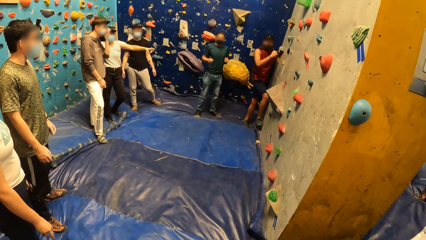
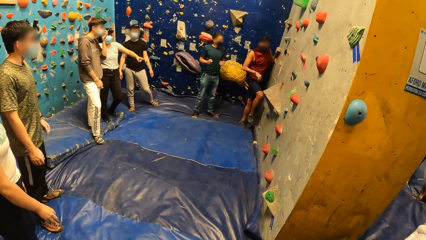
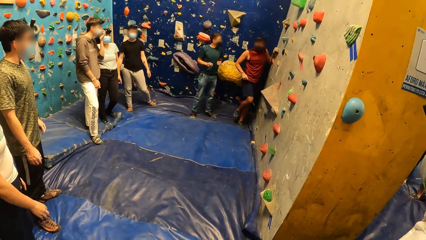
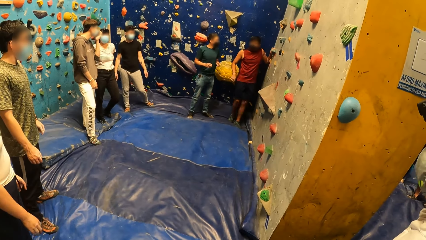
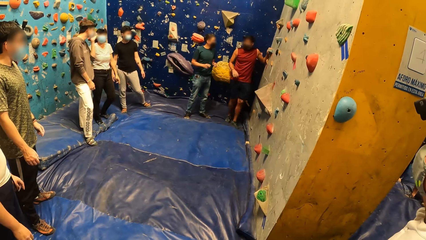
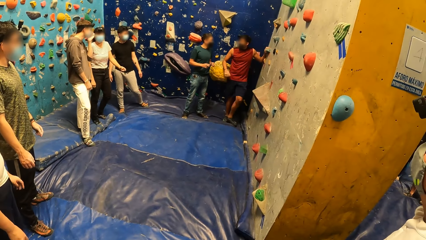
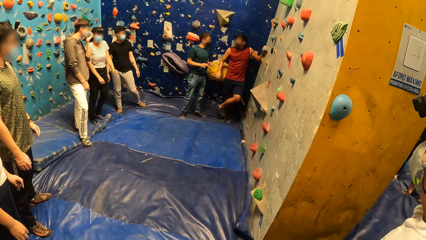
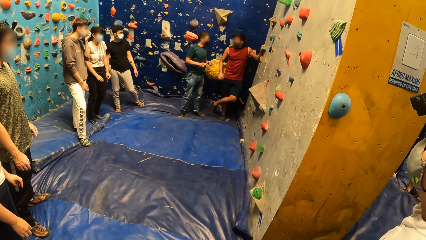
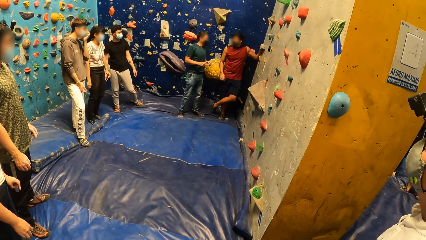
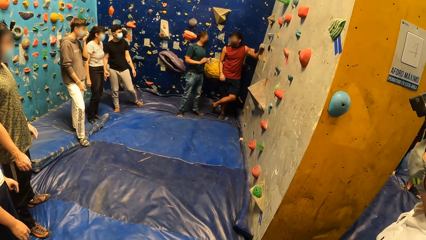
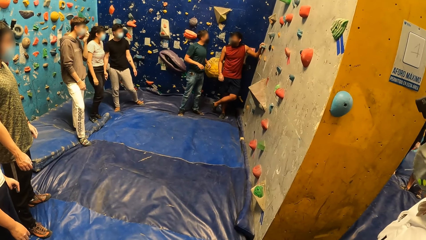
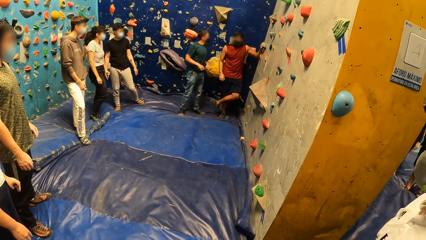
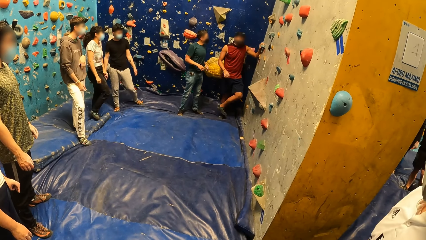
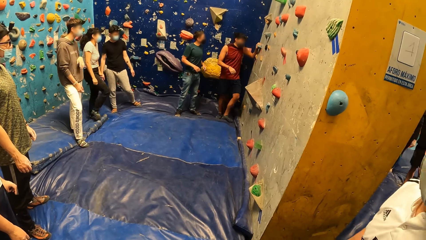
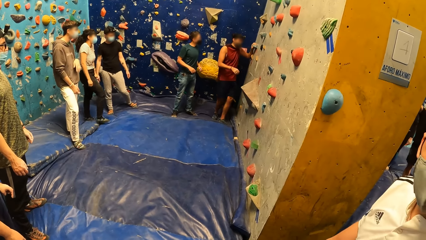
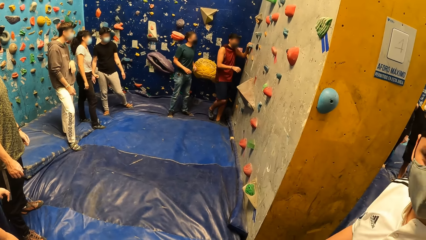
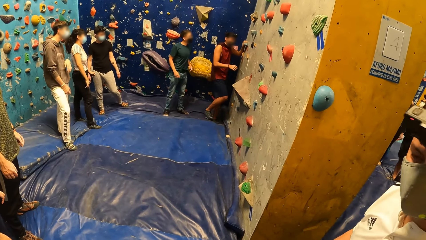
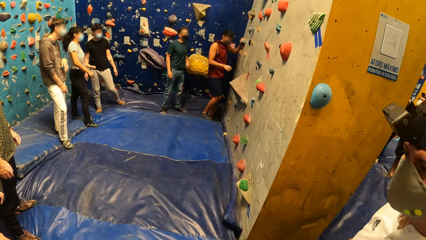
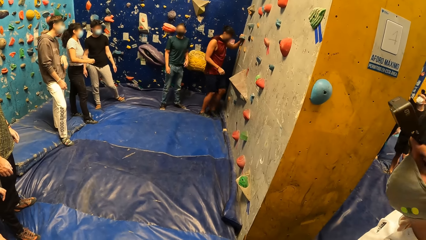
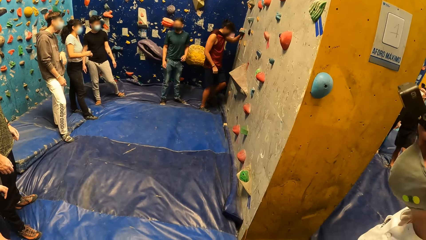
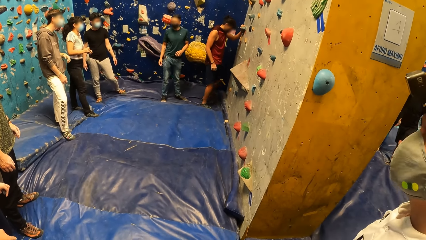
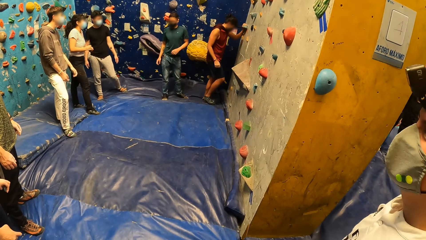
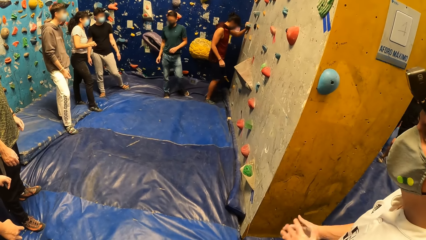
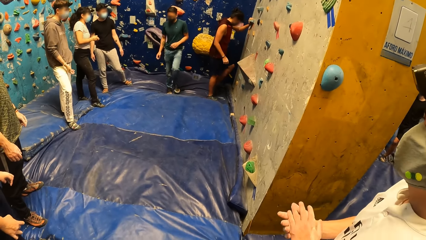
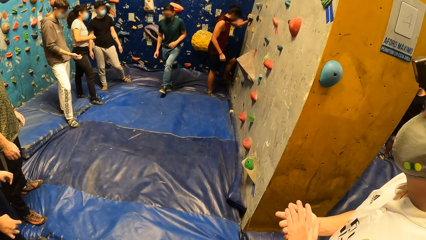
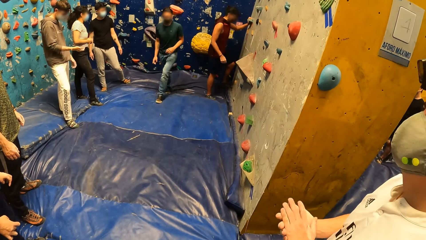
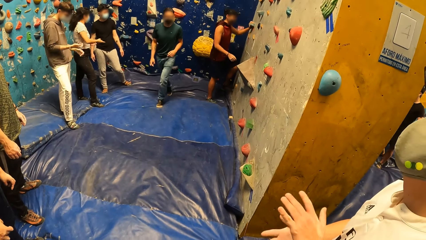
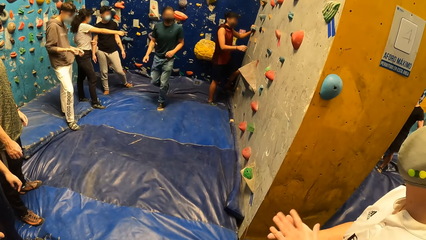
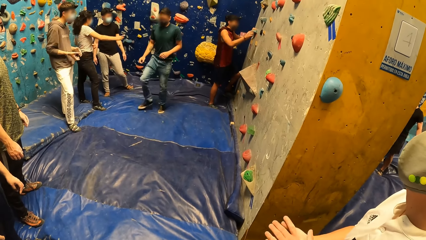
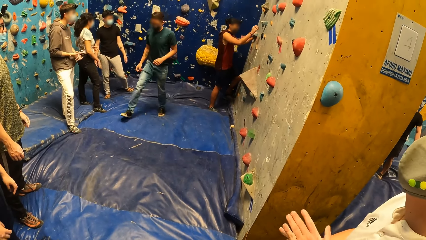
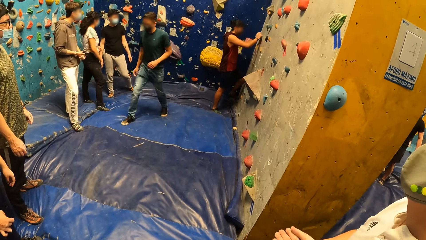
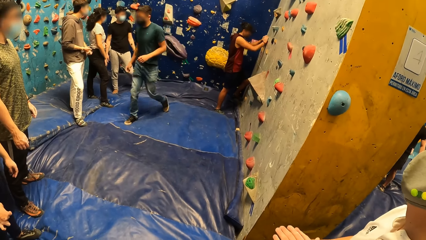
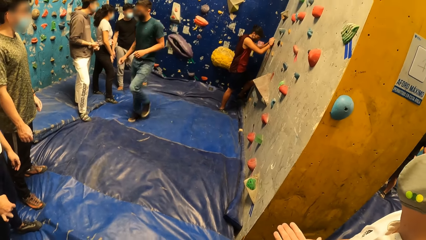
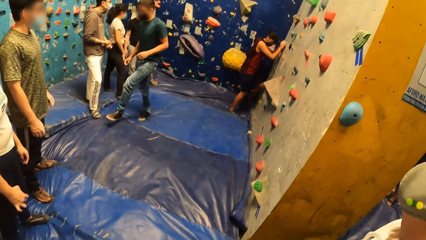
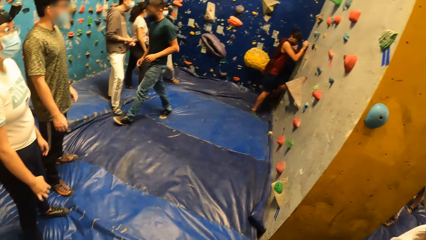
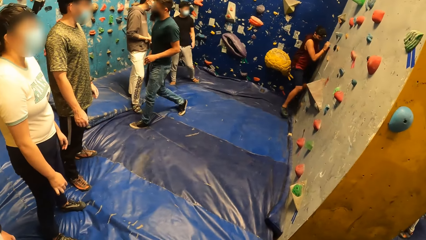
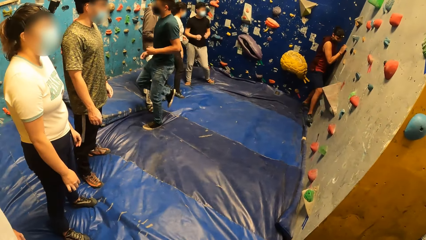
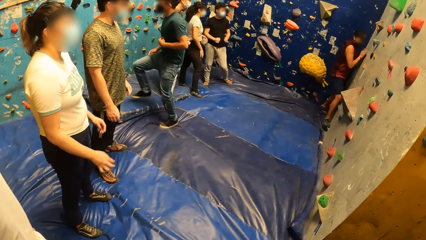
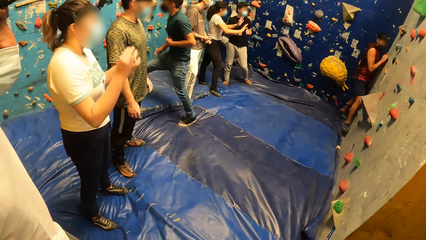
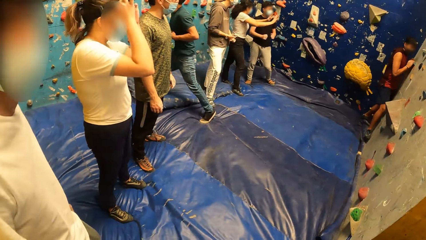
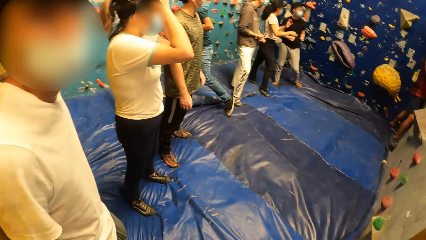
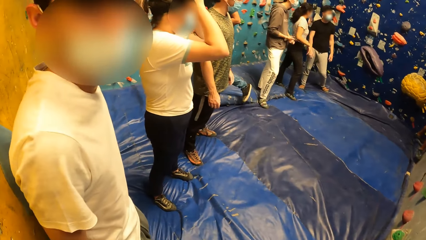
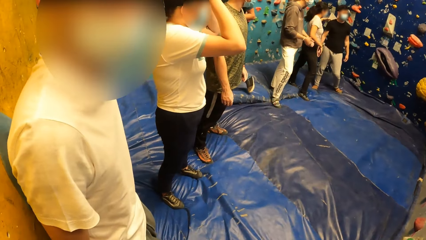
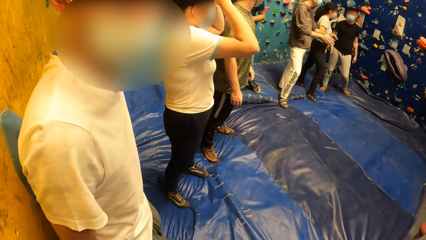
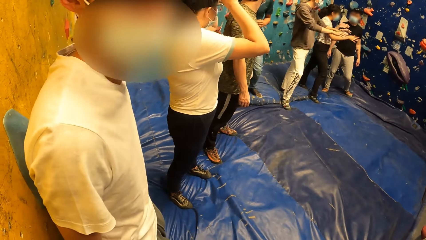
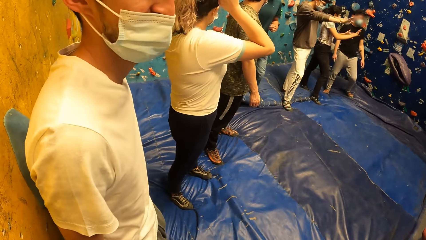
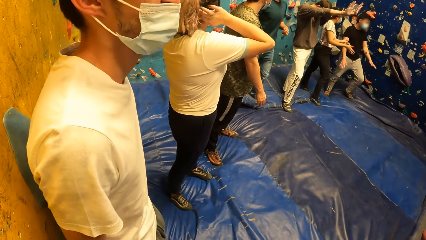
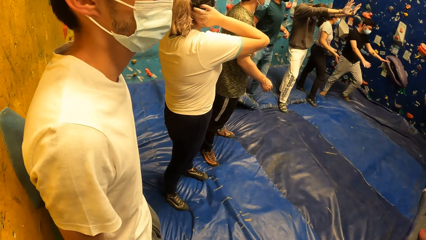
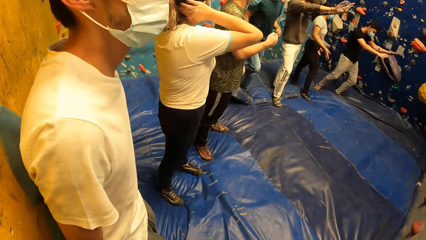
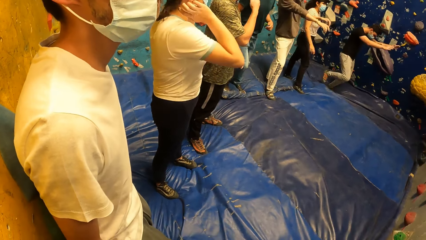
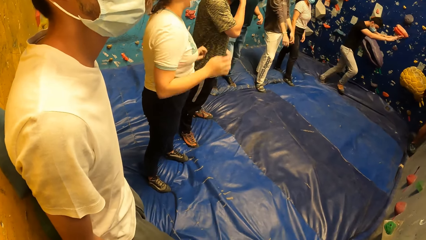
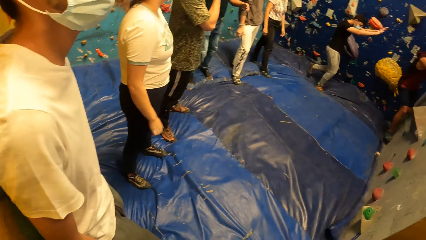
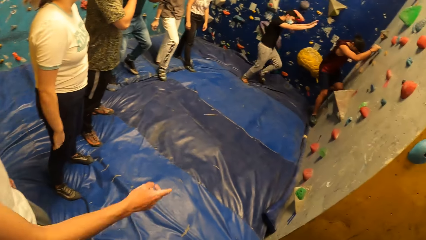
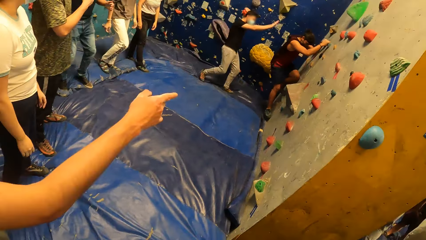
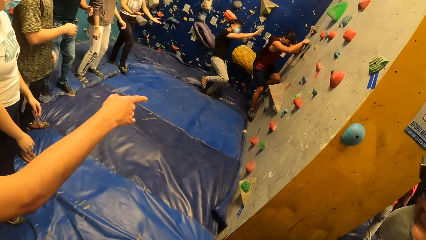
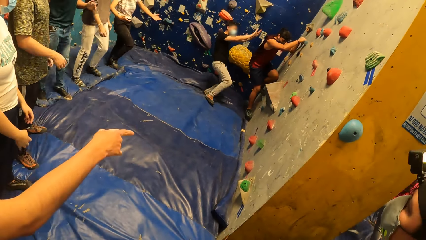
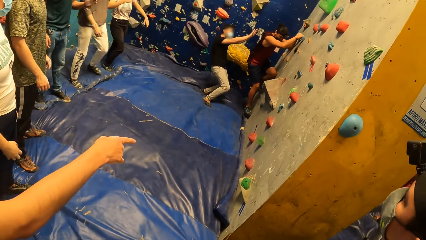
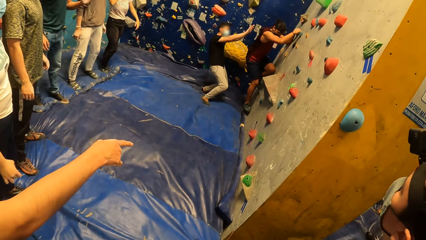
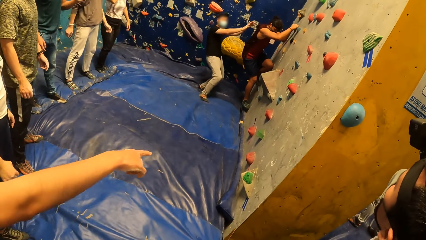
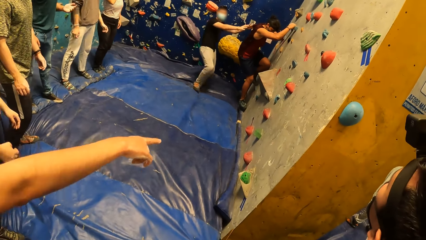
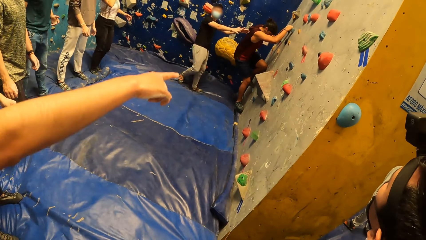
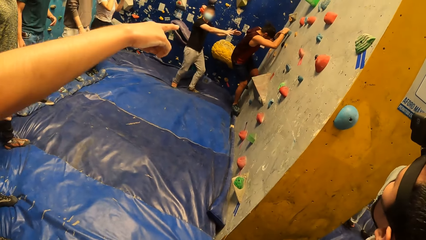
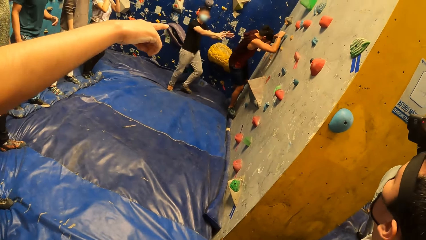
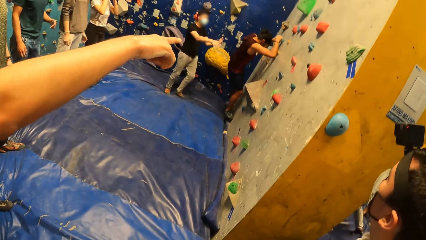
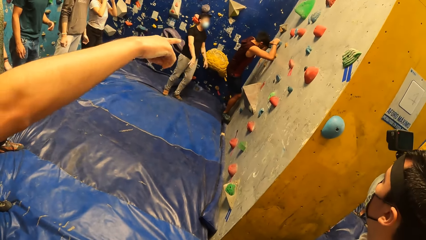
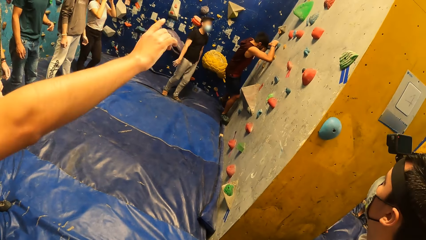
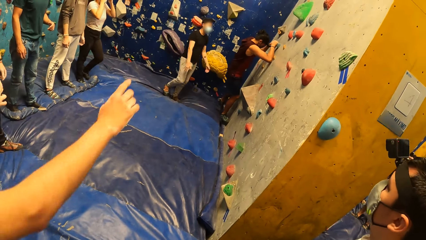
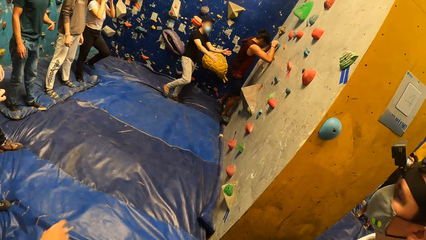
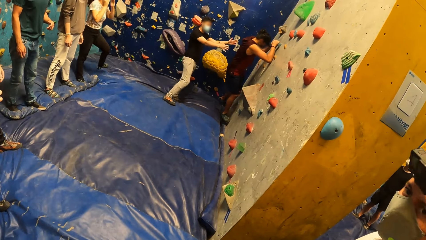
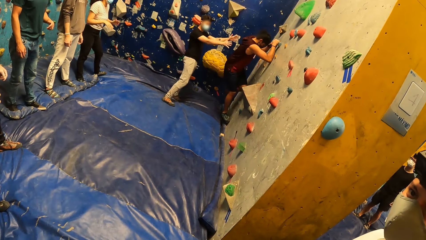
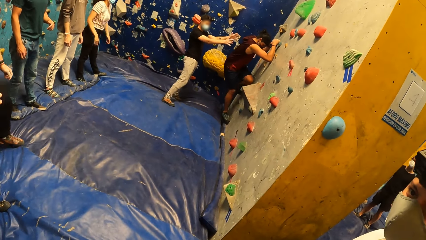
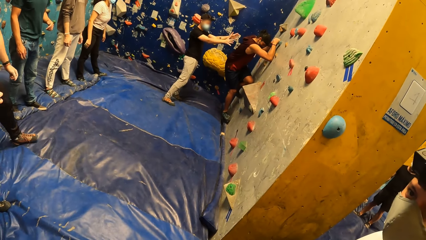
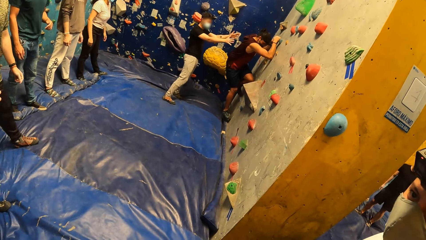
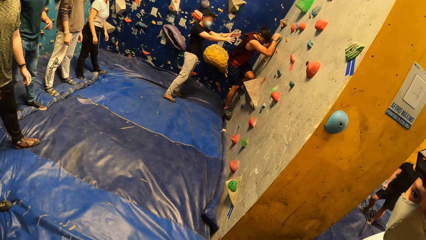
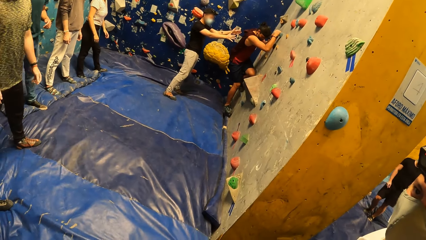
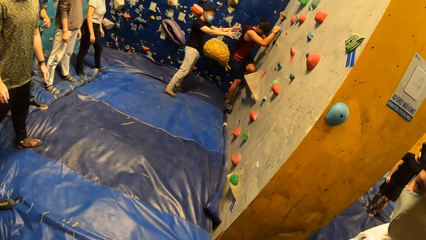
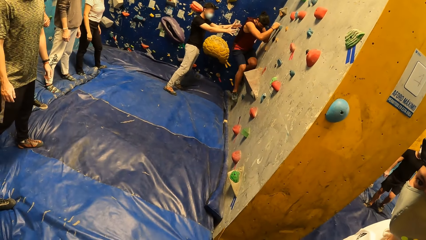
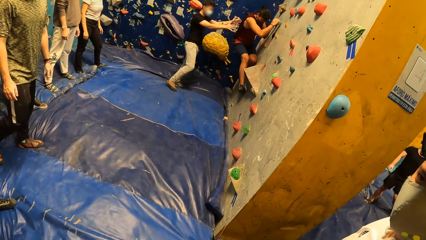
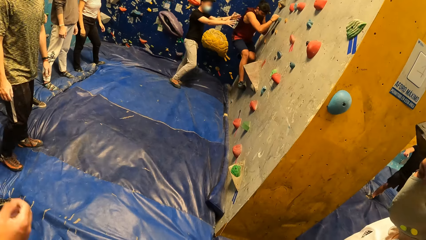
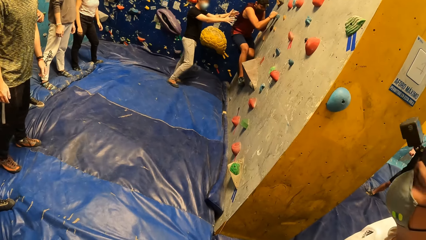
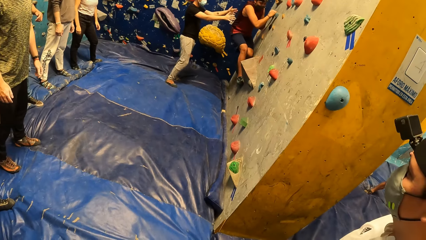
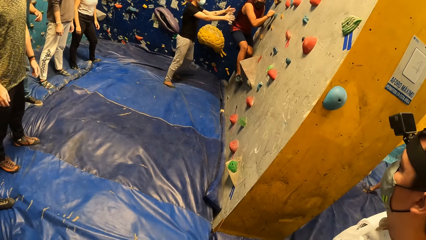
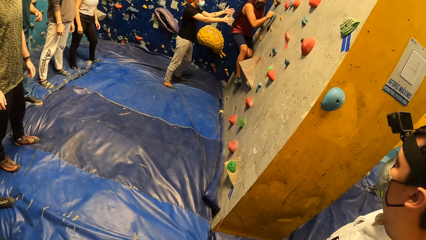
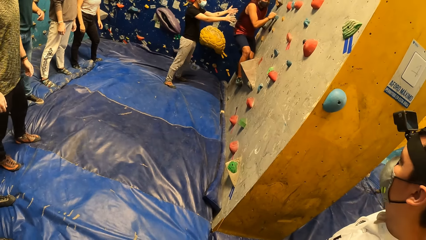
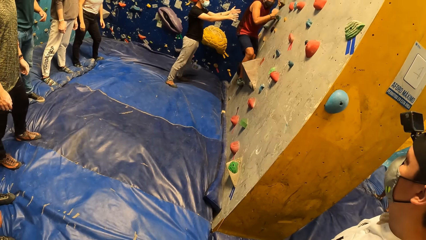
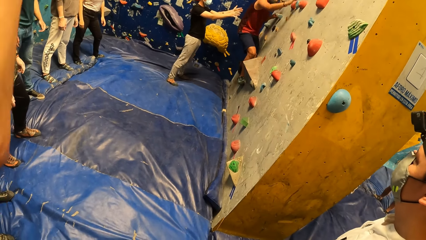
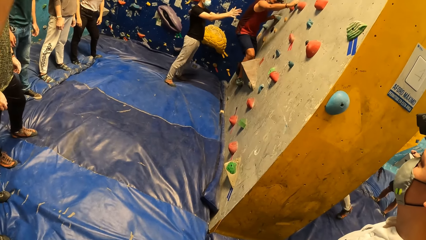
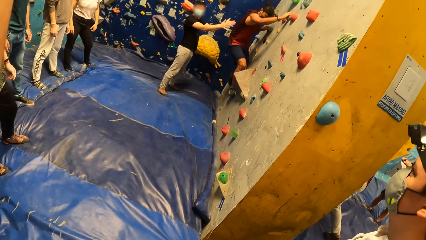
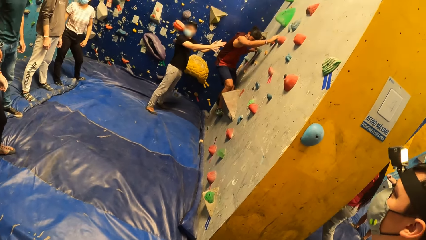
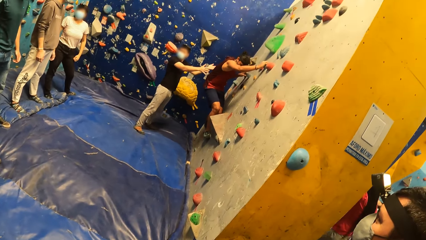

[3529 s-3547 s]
A man holds the hand hold with his left hand. Another man looks around the room. The first man climbs the wall with both hands. The camera wearer looks around the room. A third man talks to a fourth man. The camera wearer looks around the room. The third man points at the wall. The second man looks at the wall. The second man talks to the fourth man.
